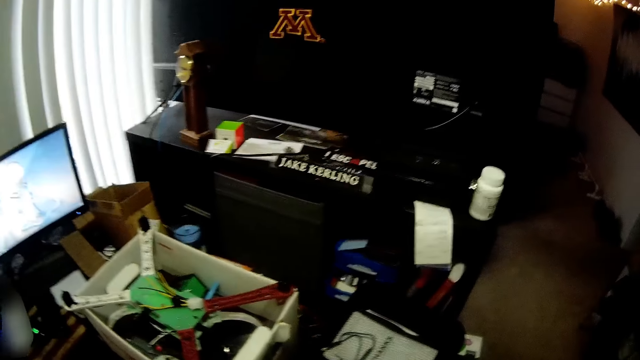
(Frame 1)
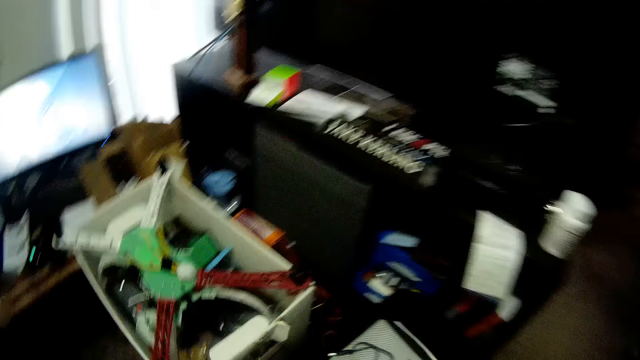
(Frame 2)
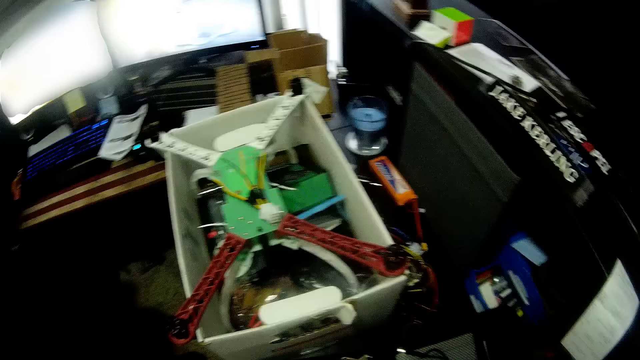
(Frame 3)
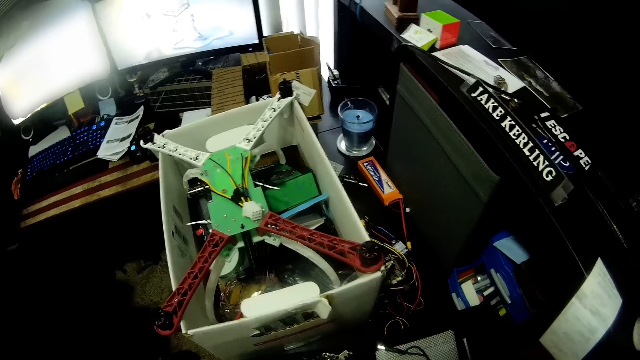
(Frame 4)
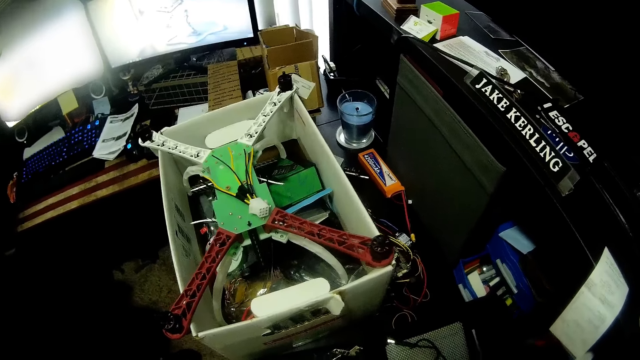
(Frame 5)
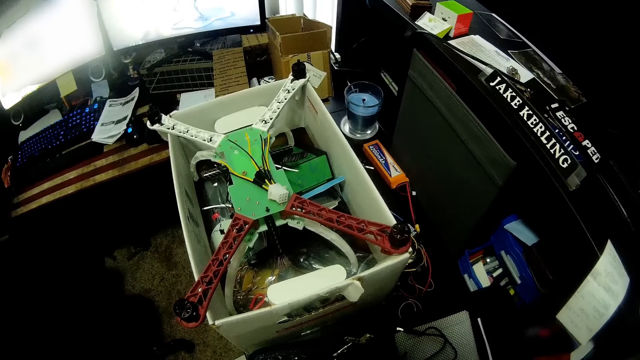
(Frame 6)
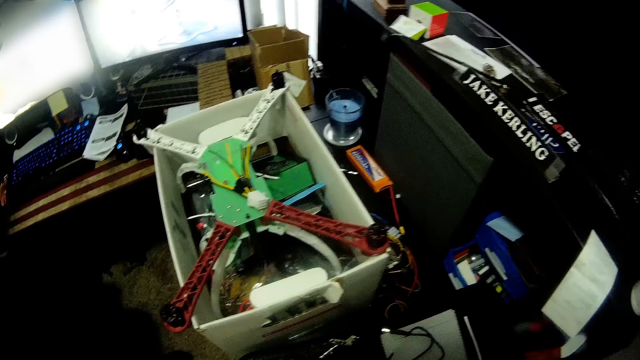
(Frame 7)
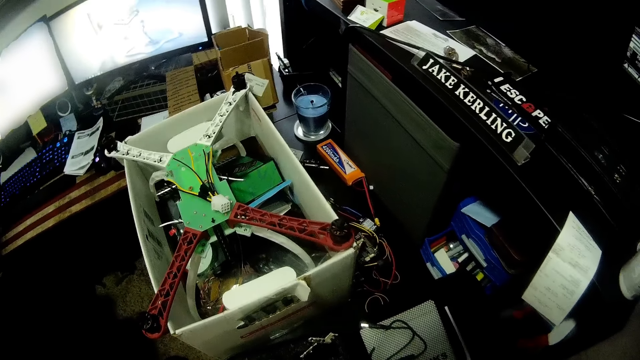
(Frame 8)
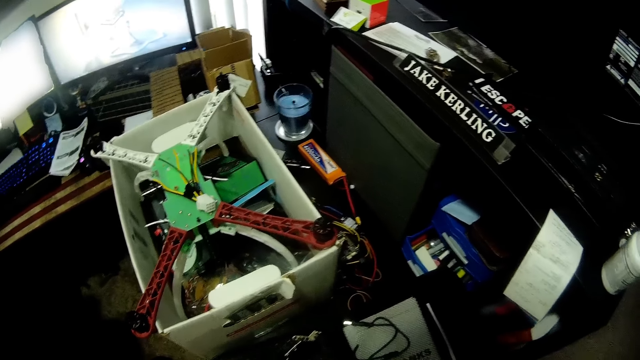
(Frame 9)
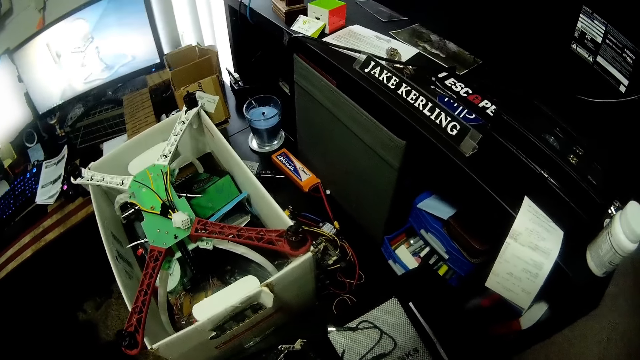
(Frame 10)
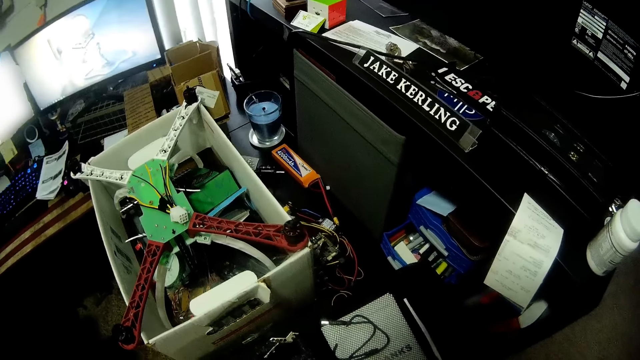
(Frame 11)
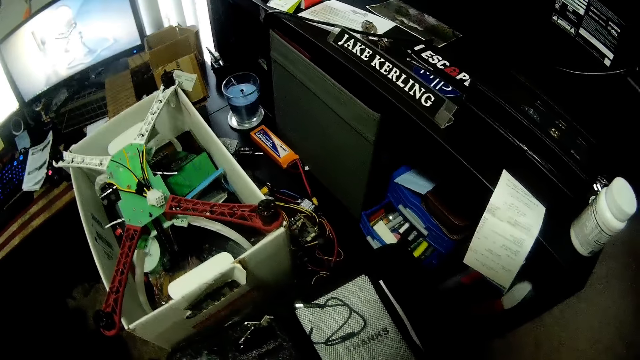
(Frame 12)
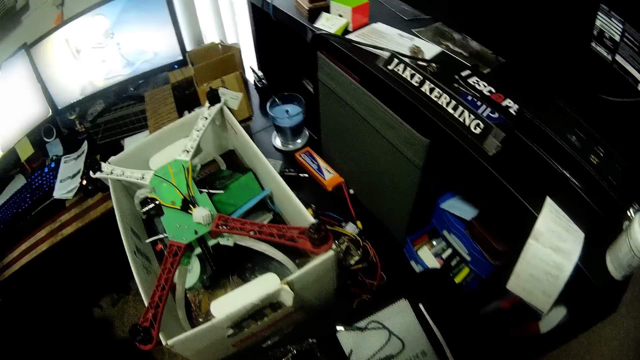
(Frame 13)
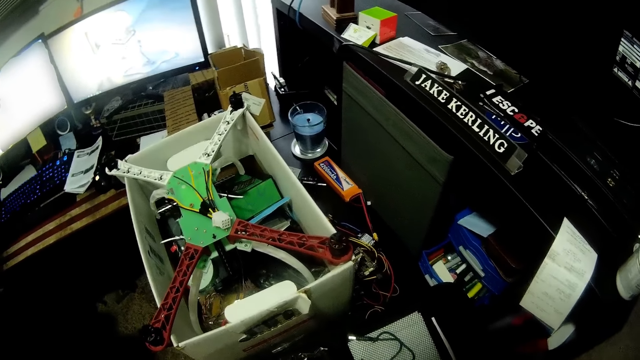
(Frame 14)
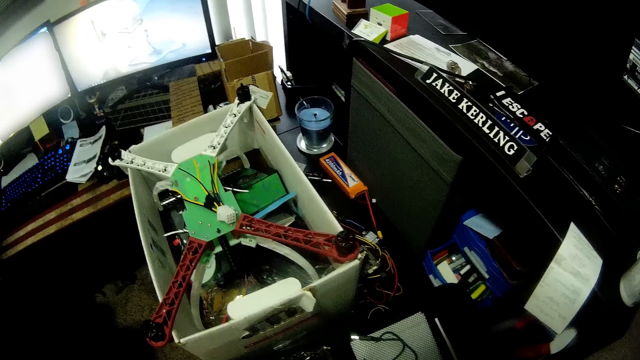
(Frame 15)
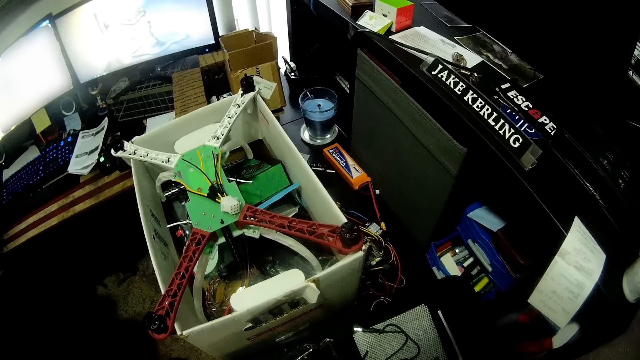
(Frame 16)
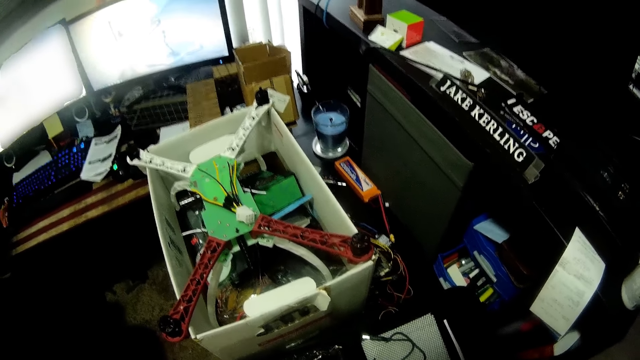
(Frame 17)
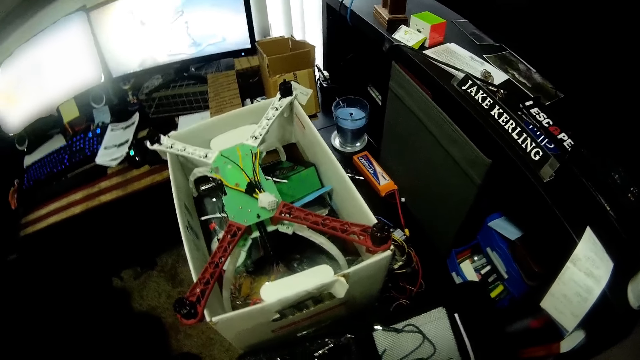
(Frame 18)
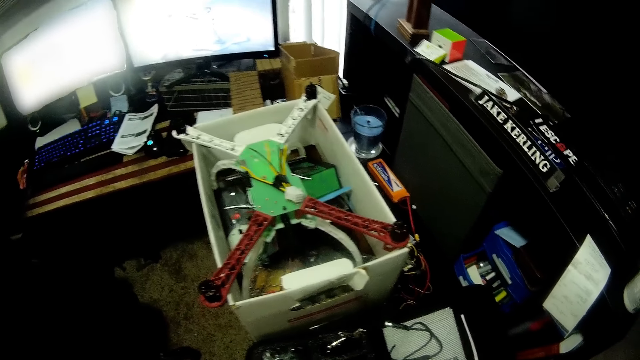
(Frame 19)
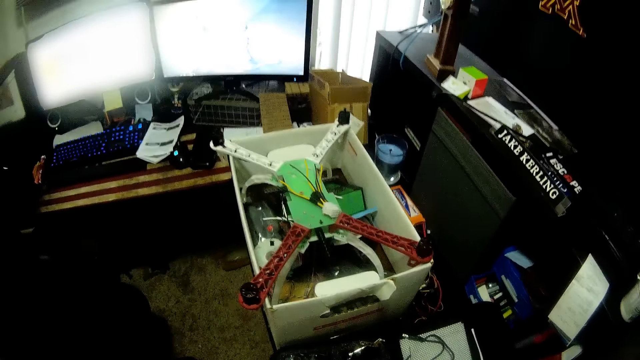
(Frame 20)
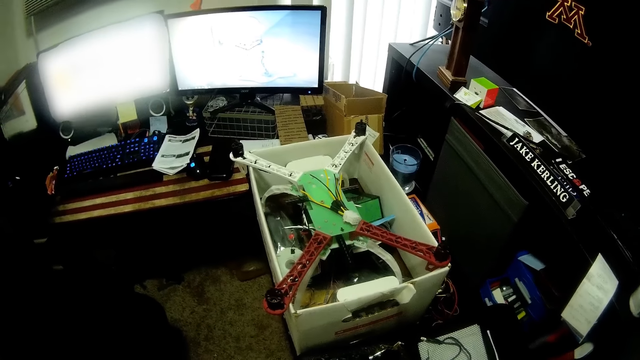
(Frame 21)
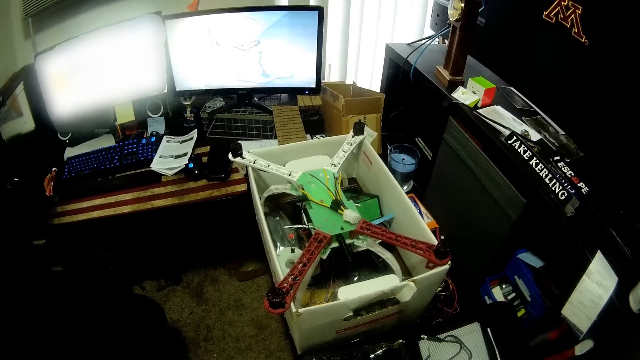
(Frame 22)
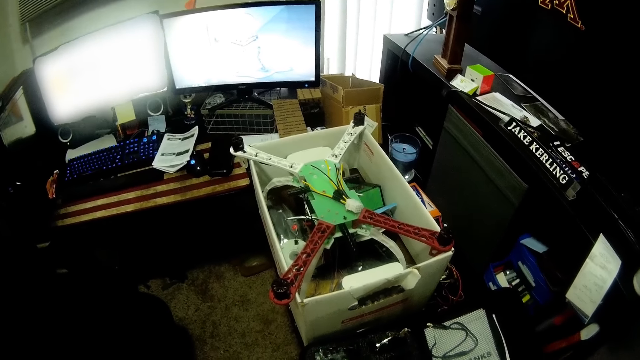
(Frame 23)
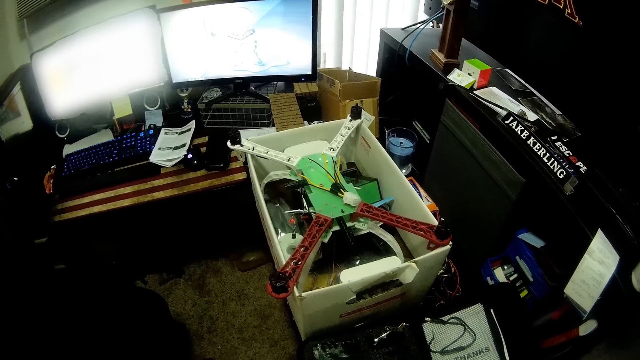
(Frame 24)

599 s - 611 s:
The camera wearer looks at the drone.

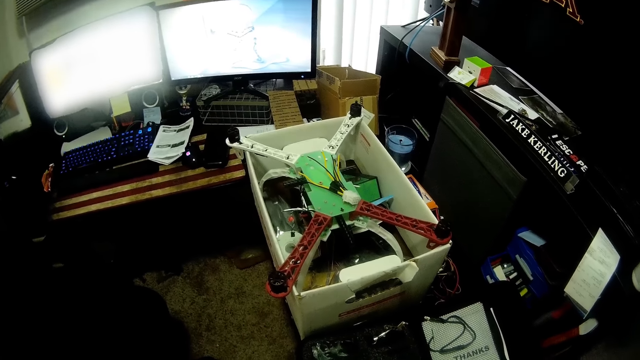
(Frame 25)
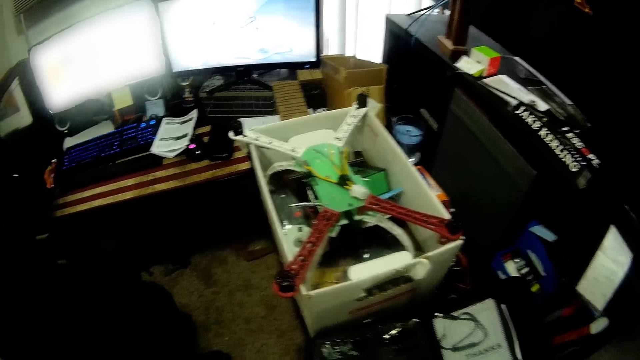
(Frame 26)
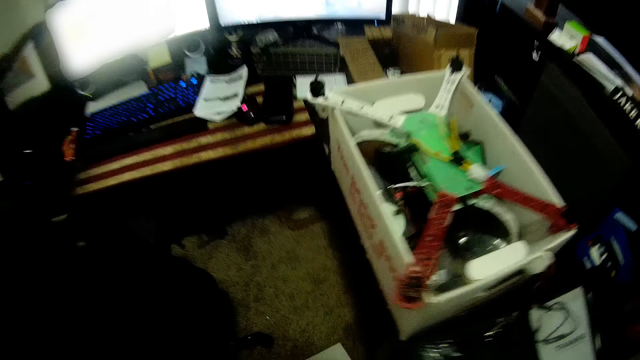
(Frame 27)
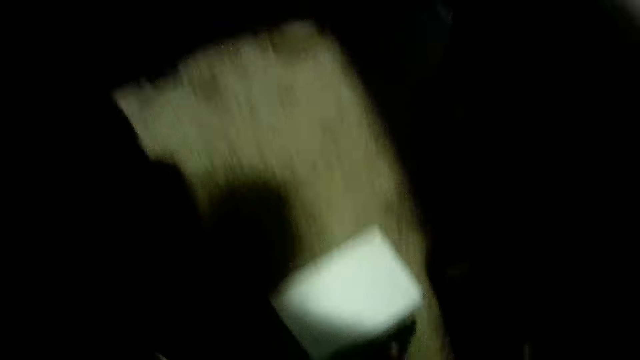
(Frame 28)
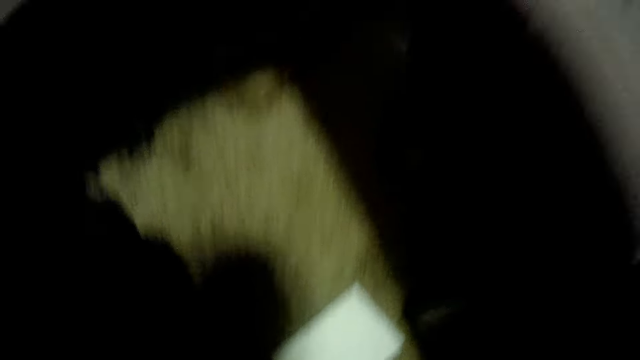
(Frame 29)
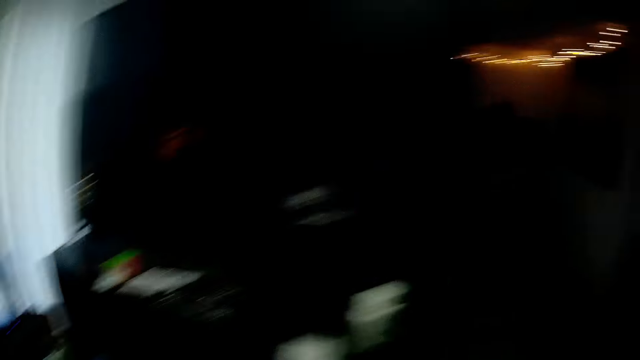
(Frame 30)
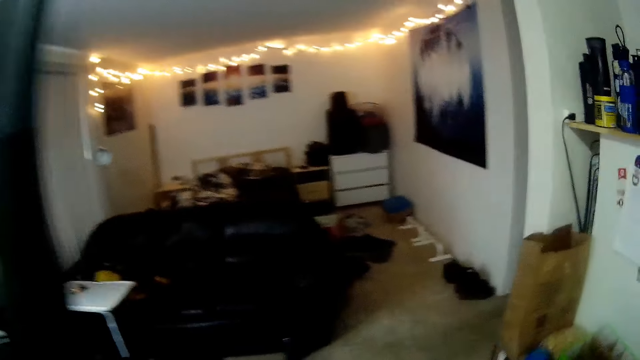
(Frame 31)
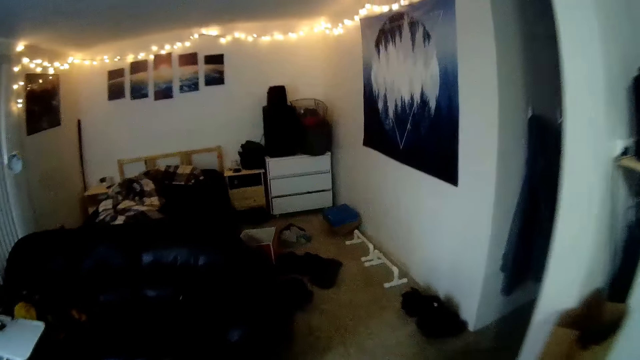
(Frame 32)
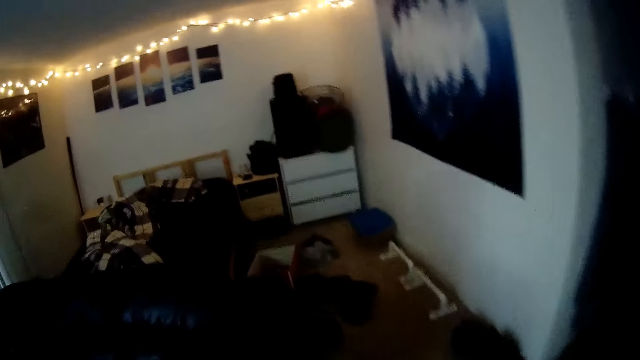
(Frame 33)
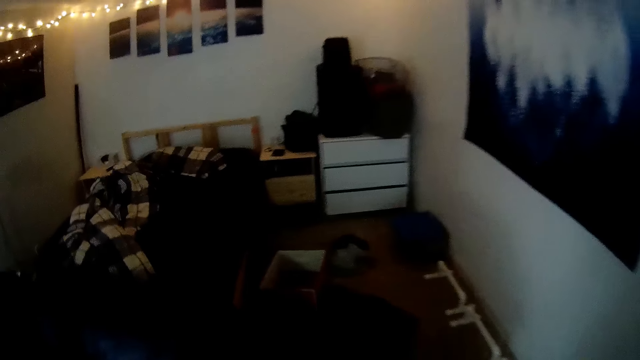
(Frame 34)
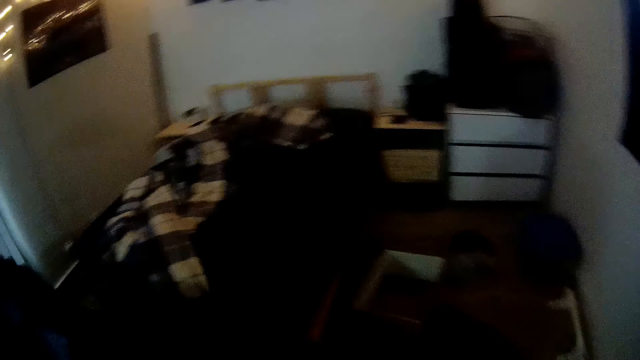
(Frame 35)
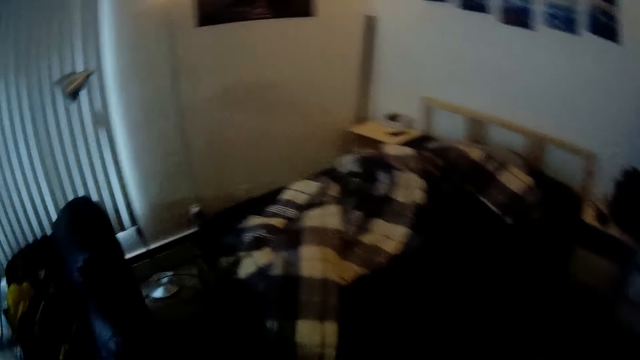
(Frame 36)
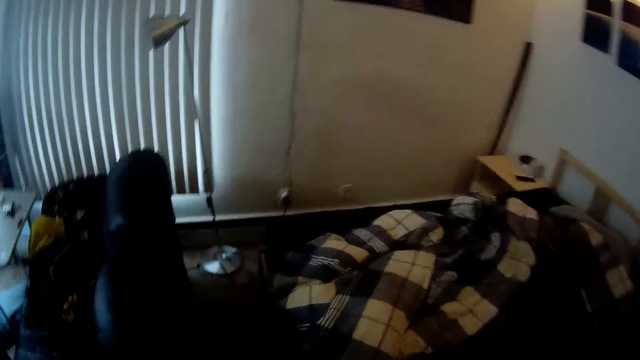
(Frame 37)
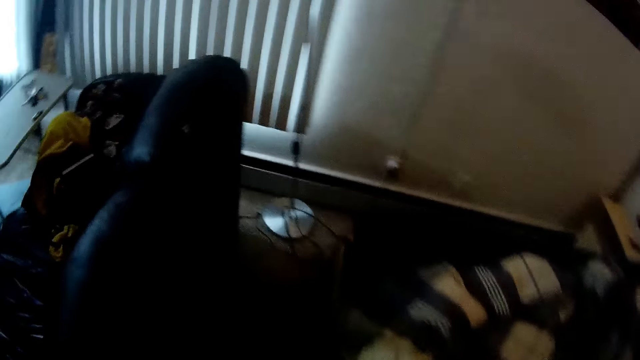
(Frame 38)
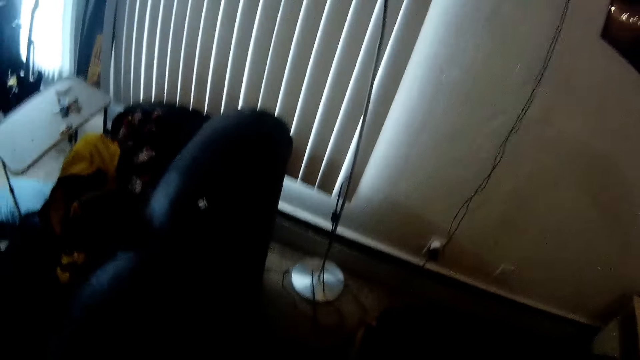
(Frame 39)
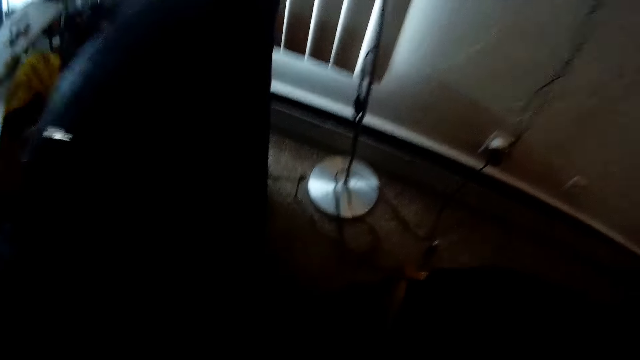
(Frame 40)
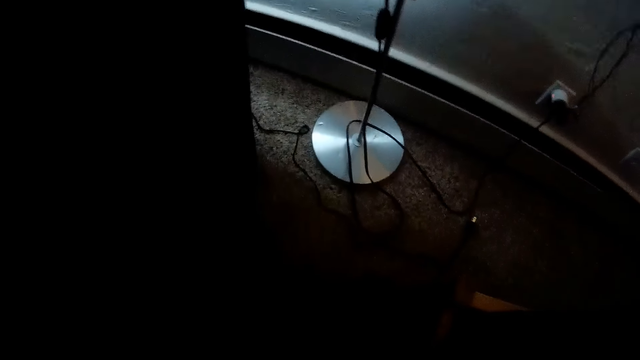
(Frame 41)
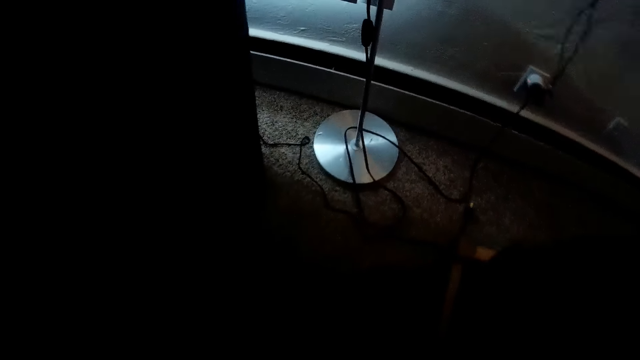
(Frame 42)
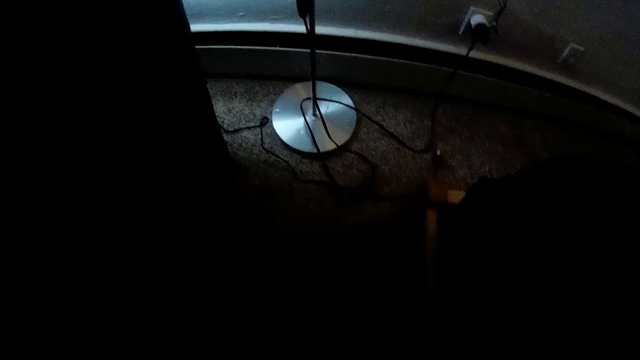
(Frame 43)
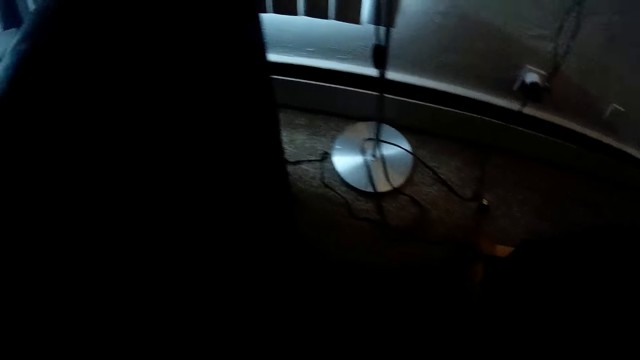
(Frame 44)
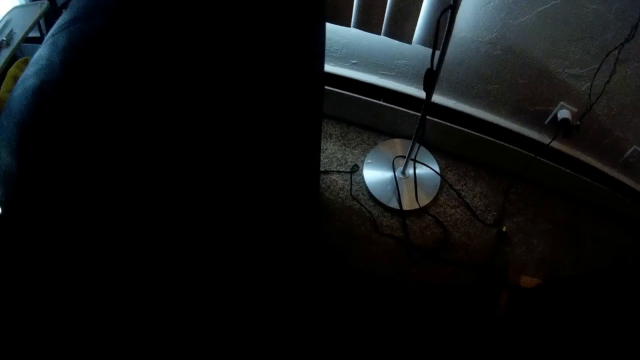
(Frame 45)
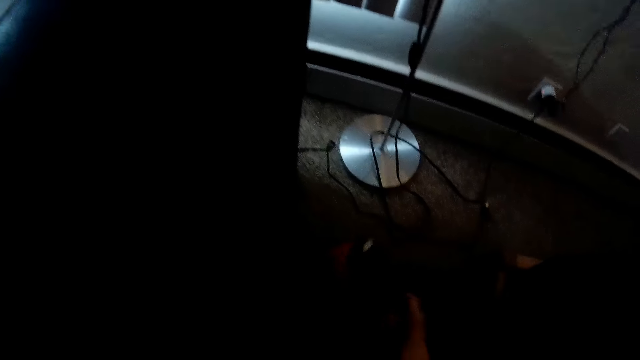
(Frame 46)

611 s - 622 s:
The camera wearer walks towards the sitting room.
